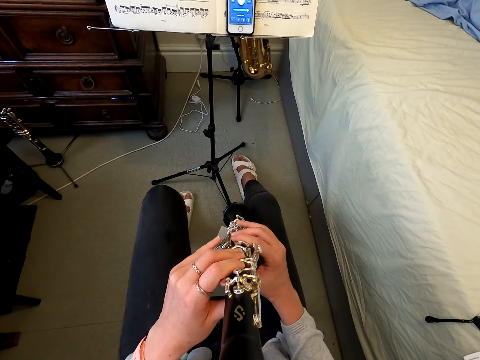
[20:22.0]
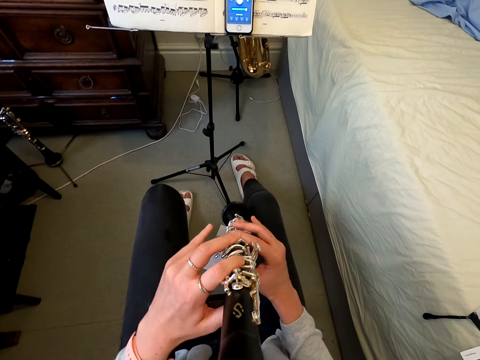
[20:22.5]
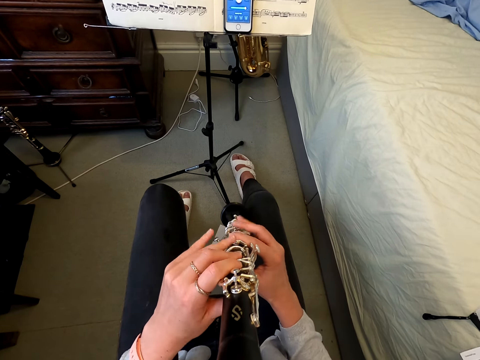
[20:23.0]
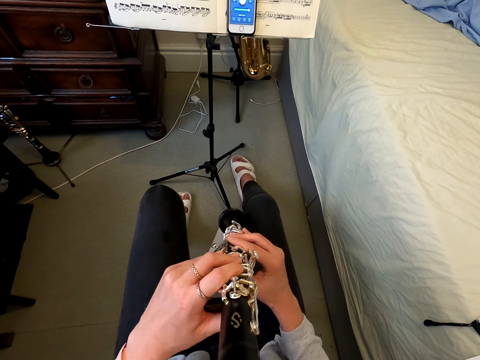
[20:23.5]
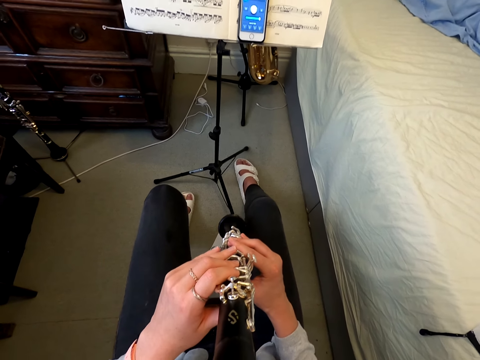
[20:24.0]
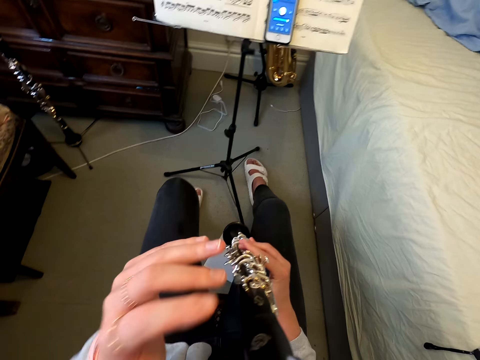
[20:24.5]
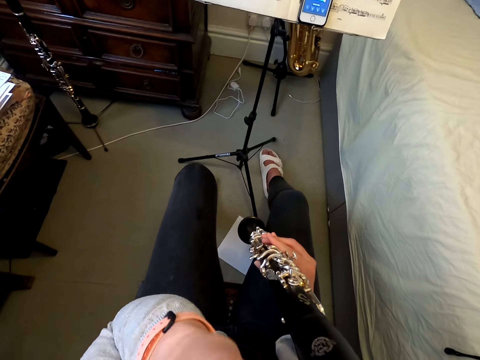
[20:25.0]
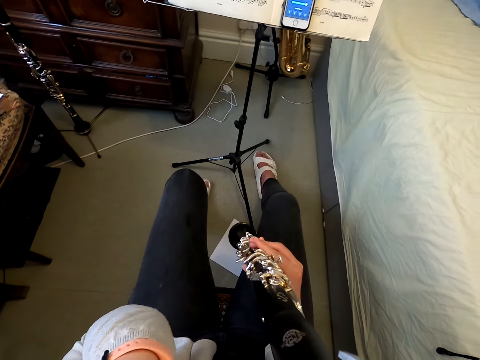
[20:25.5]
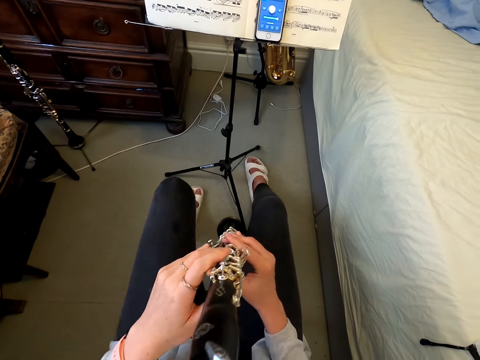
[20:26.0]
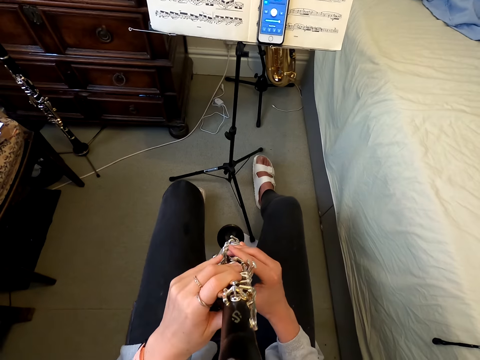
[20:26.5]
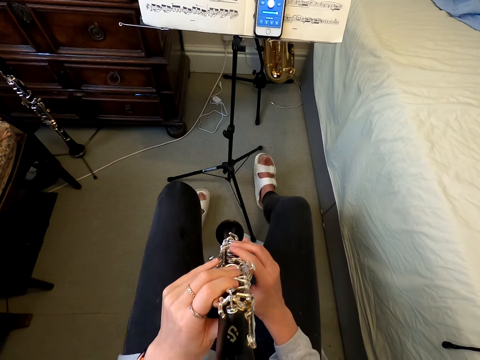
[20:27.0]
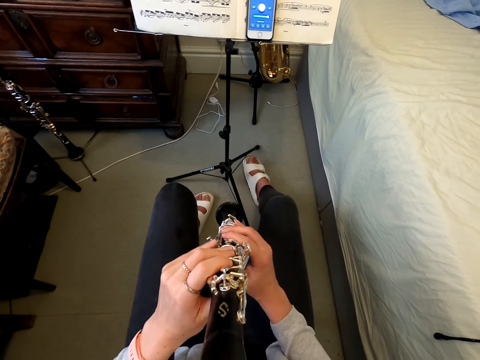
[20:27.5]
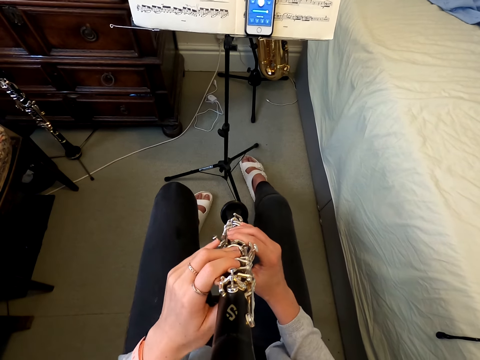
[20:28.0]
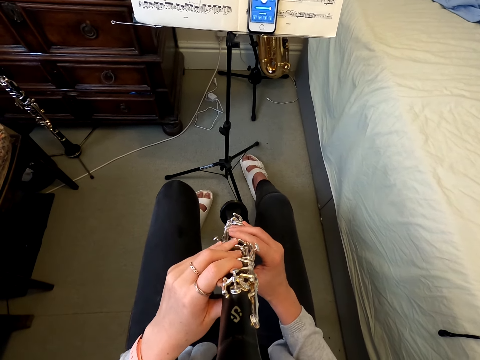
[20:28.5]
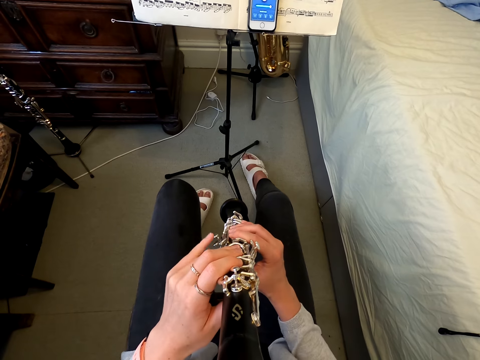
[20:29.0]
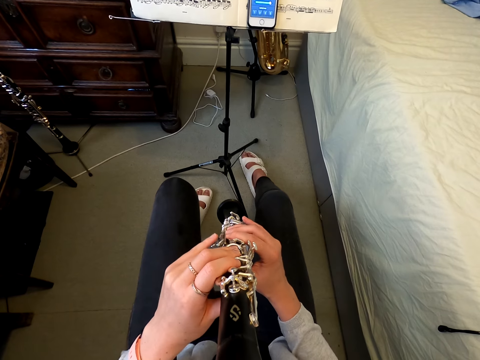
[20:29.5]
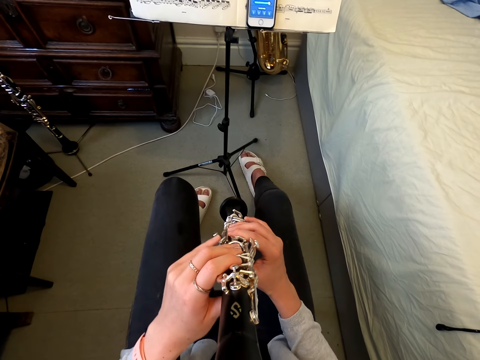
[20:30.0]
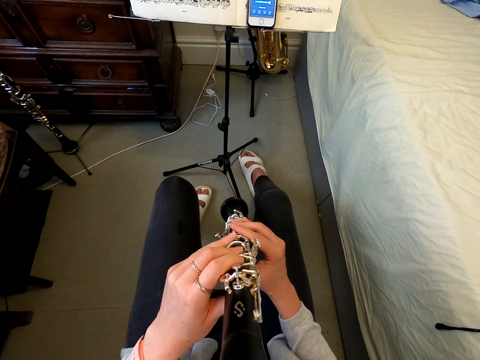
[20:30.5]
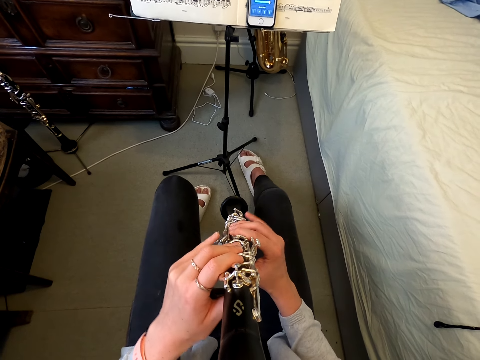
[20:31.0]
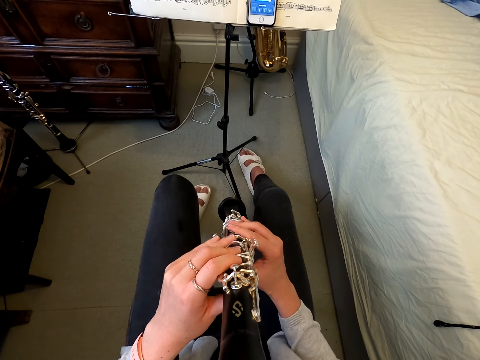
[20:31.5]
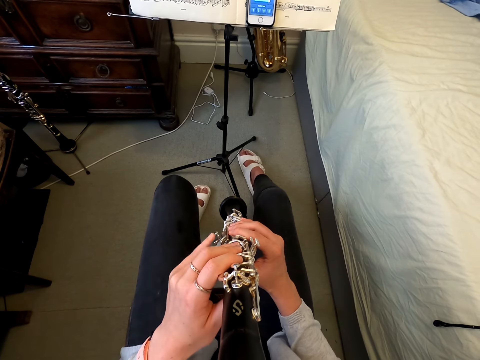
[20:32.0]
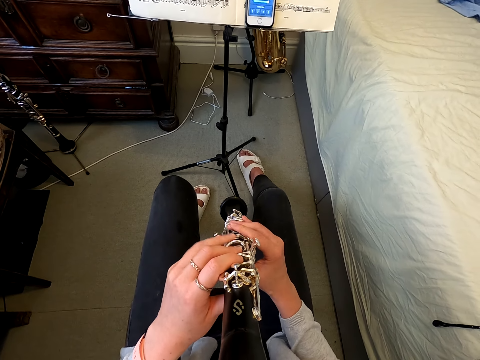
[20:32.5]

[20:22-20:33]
The camera wearer wipes the face. They play the reed instrument.

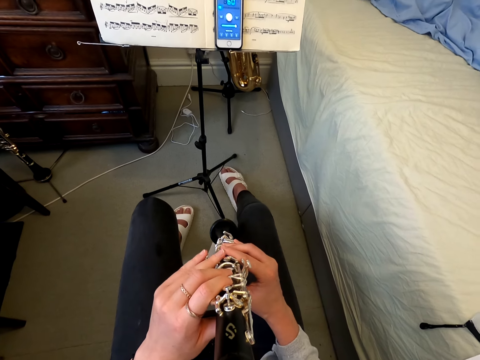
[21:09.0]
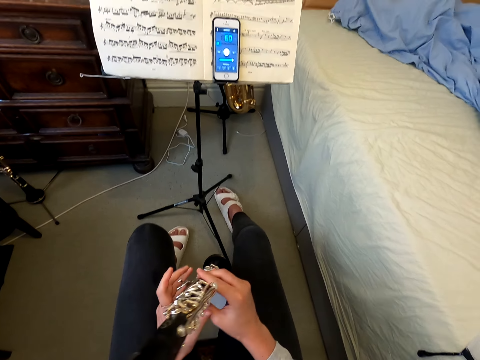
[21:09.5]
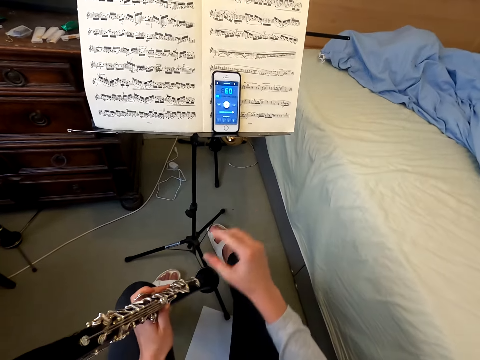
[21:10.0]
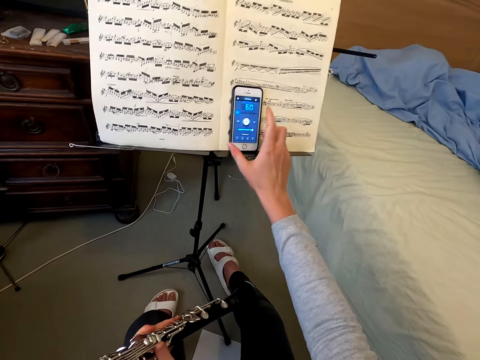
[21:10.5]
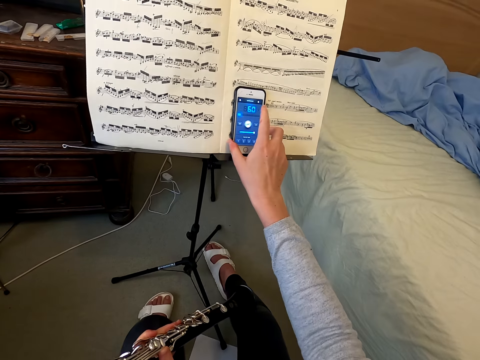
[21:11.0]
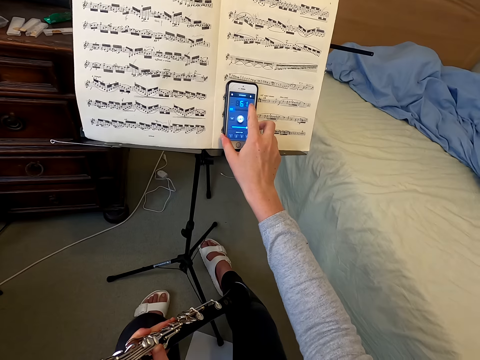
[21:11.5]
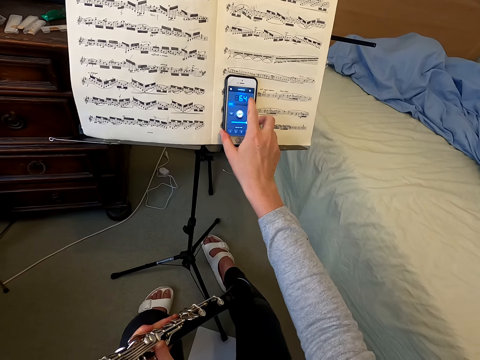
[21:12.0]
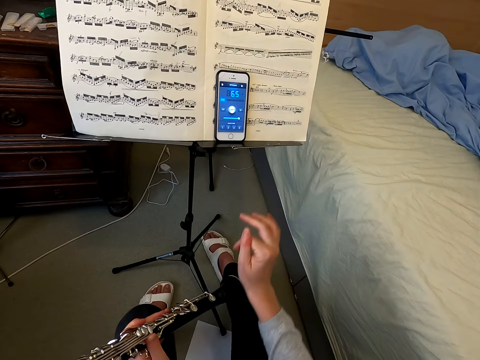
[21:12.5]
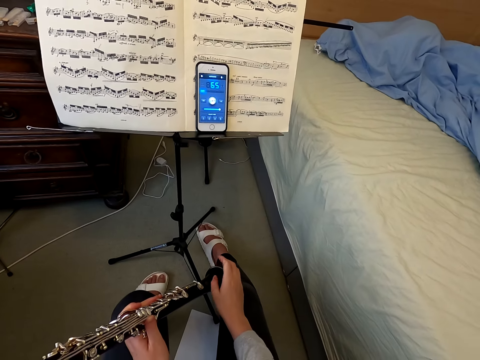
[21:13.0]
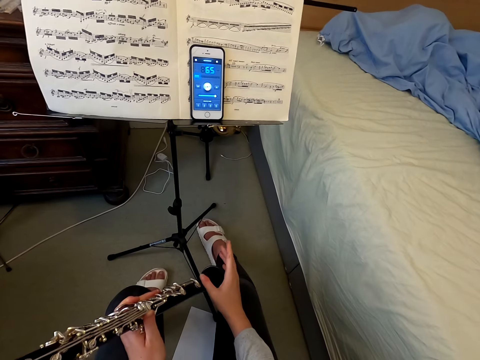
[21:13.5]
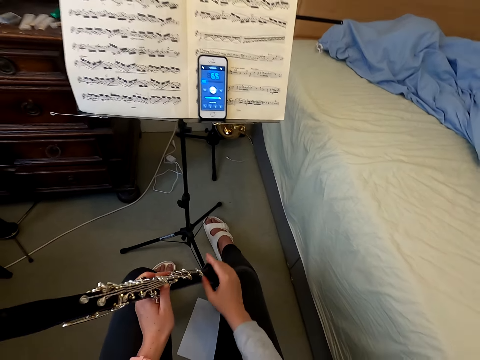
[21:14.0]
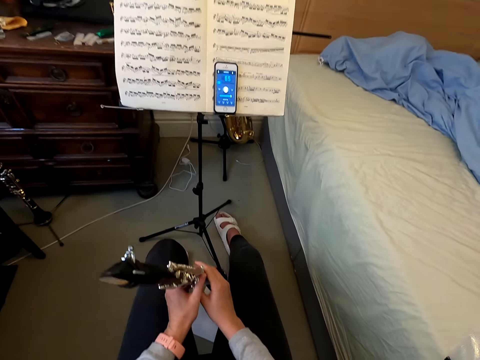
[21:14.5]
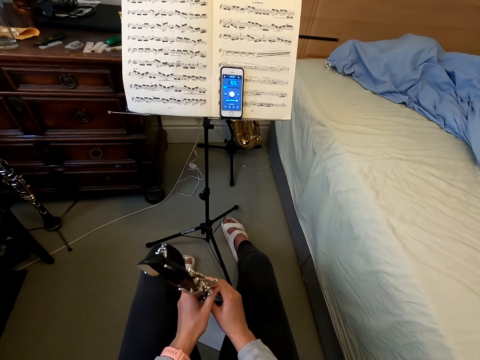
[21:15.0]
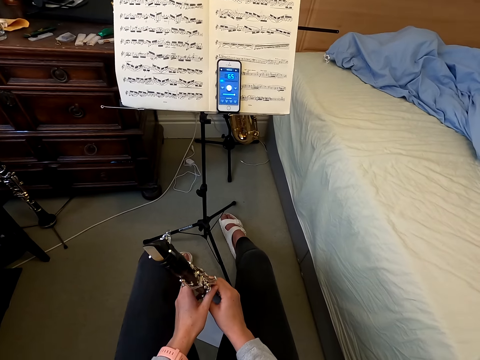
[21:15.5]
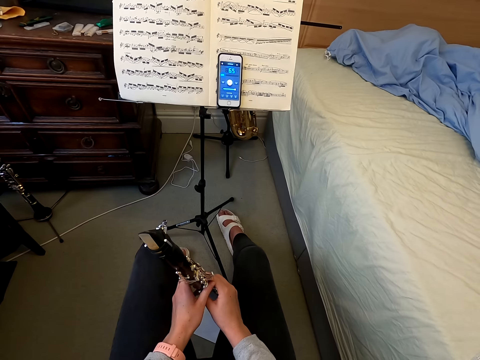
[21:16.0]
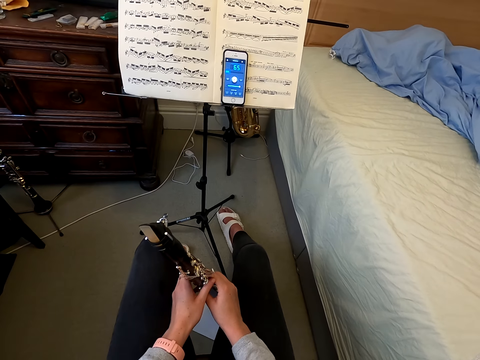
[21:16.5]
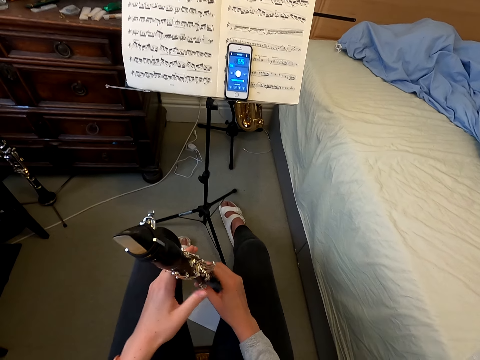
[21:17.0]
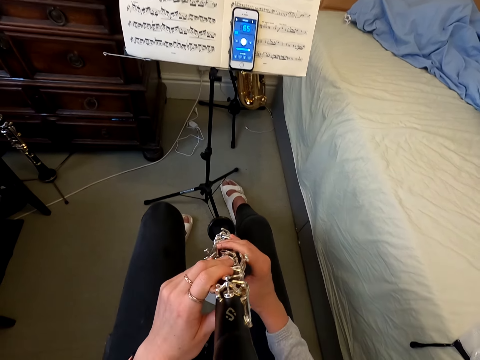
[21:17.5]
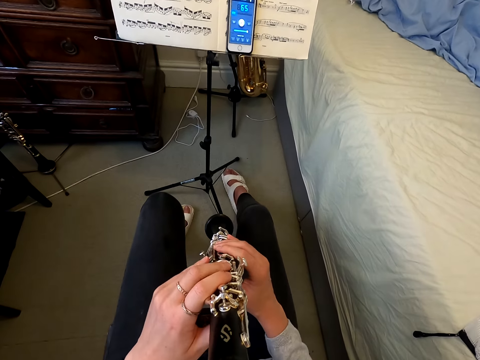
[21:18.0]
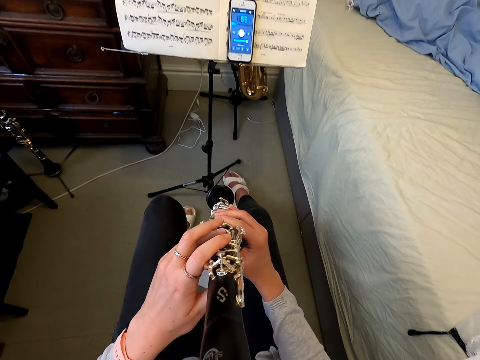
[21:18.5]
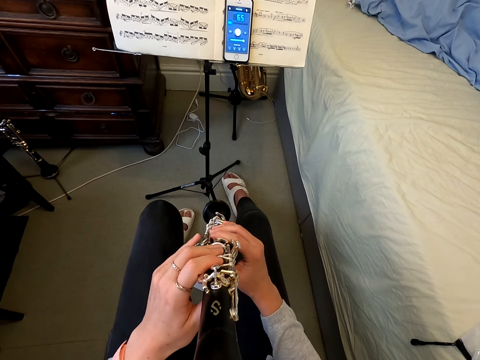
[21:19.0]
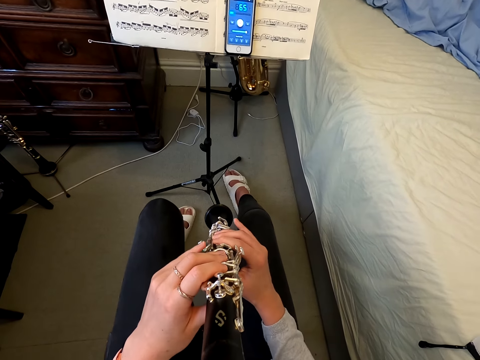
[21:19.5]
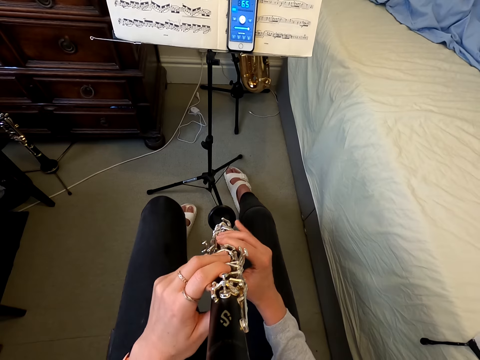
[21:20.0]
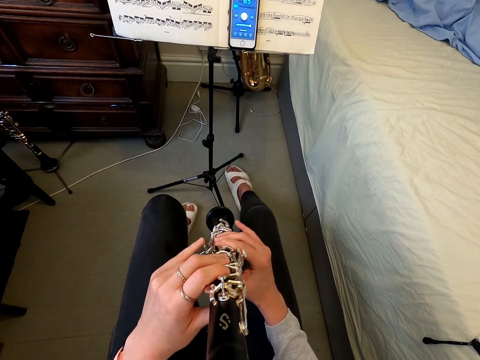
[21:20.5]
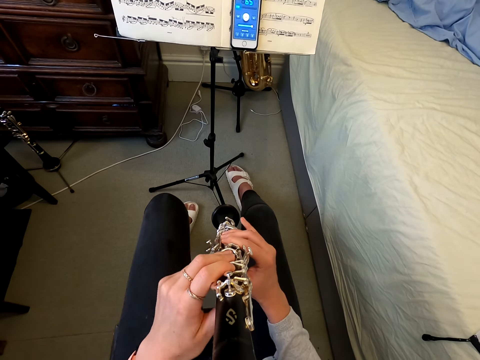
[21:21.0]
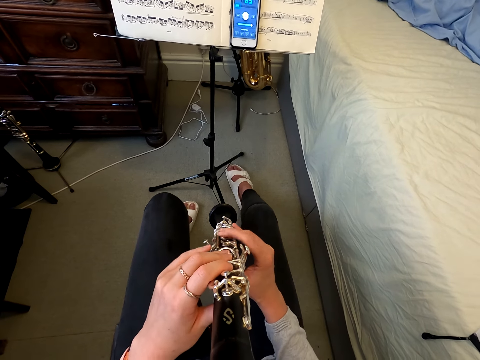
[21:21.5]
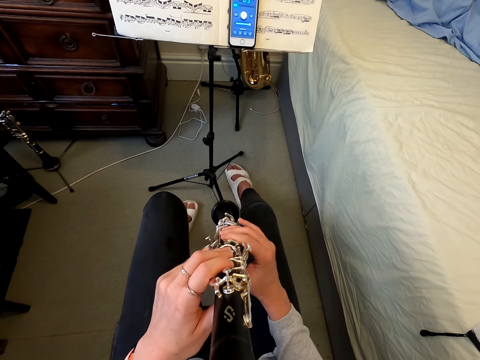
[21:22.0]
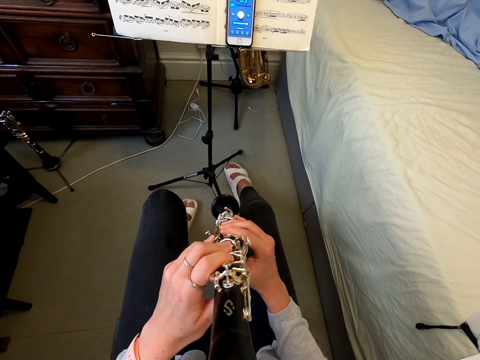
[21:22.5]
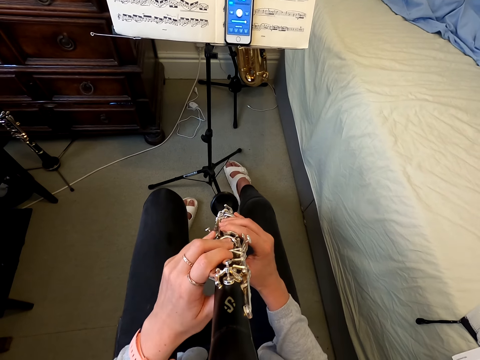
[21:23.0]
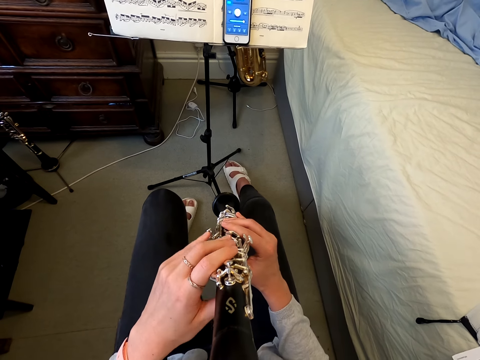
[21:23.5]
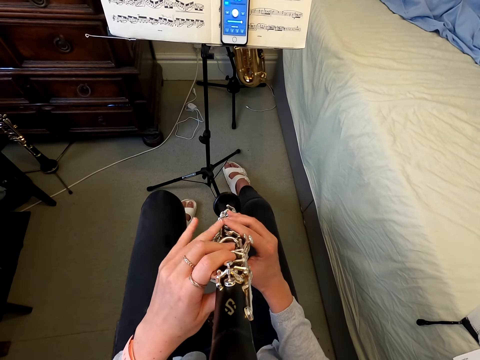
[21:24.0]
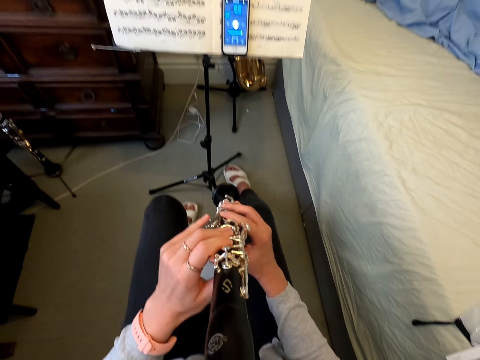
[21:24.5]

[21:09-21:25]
The camera wearer stops the instrument. They use the phone. They hold the instrument. They play the reed instrument.
